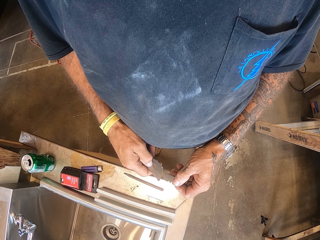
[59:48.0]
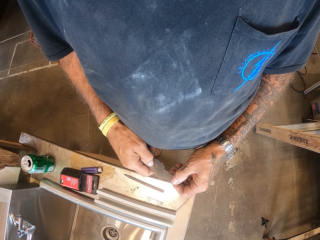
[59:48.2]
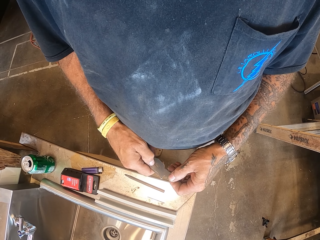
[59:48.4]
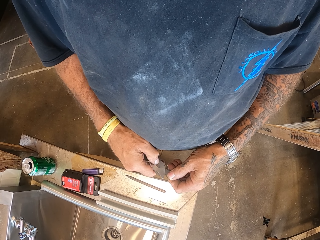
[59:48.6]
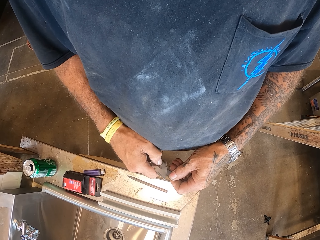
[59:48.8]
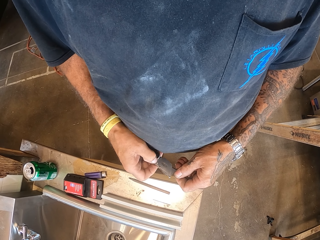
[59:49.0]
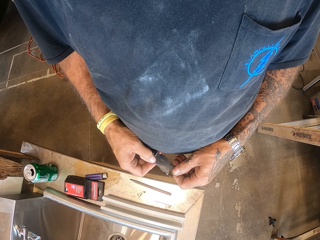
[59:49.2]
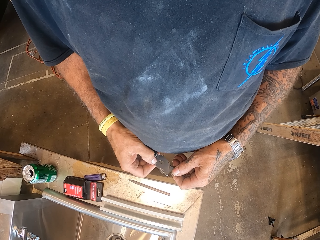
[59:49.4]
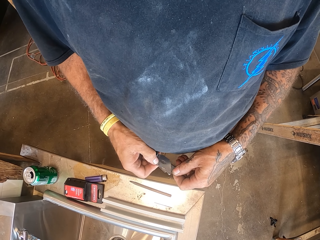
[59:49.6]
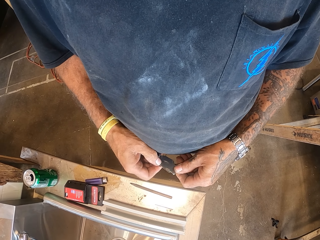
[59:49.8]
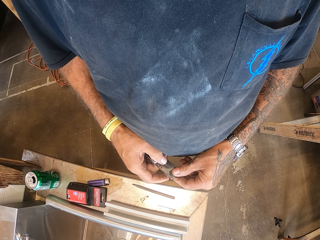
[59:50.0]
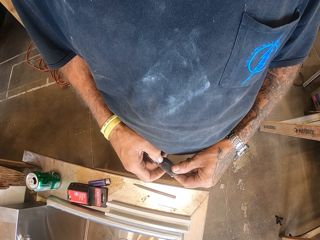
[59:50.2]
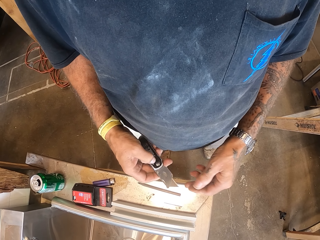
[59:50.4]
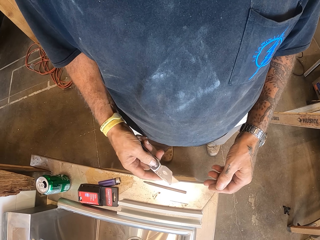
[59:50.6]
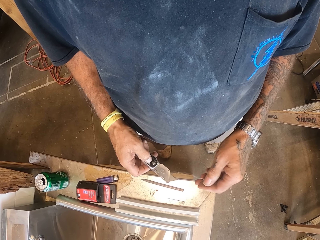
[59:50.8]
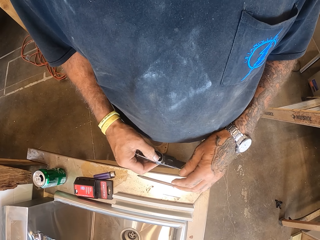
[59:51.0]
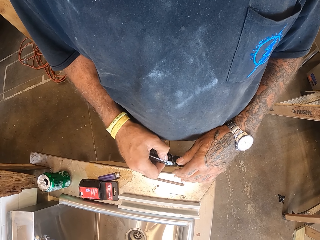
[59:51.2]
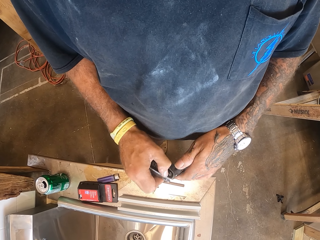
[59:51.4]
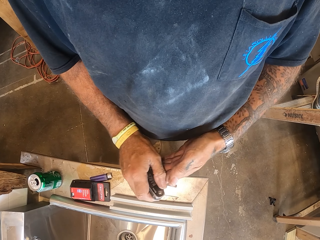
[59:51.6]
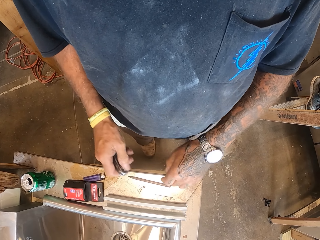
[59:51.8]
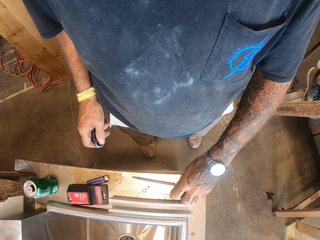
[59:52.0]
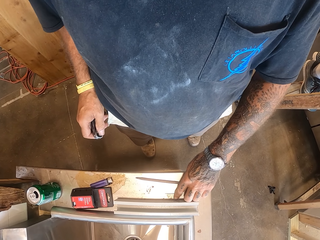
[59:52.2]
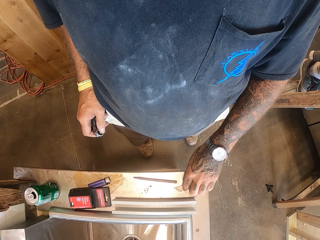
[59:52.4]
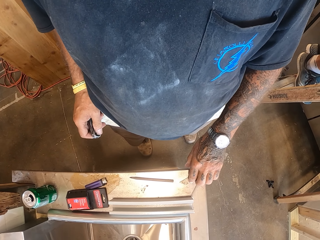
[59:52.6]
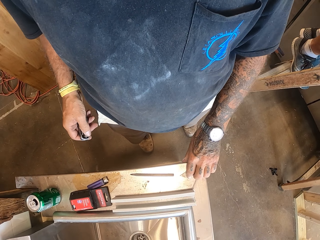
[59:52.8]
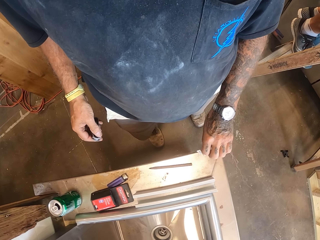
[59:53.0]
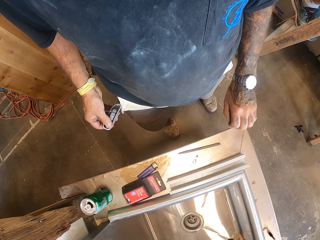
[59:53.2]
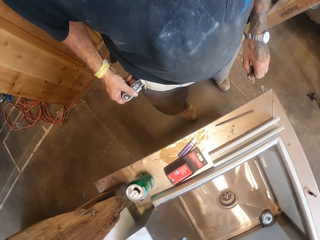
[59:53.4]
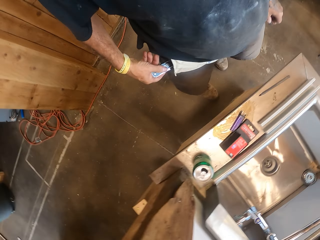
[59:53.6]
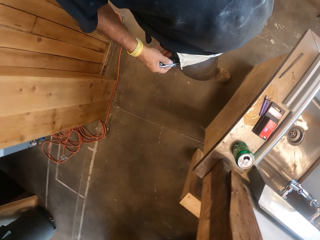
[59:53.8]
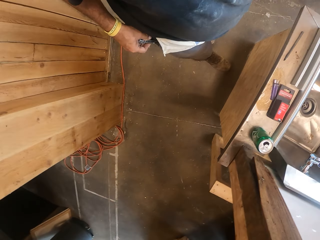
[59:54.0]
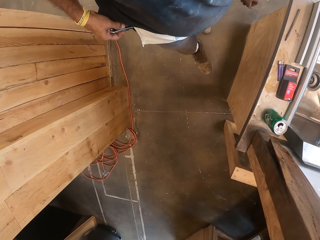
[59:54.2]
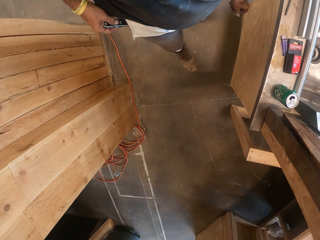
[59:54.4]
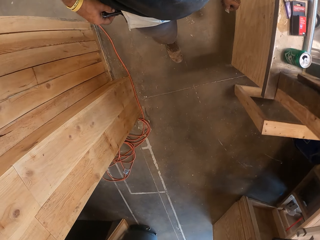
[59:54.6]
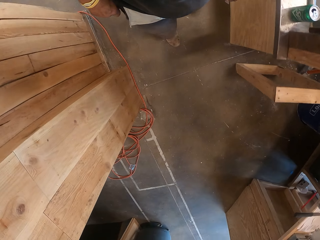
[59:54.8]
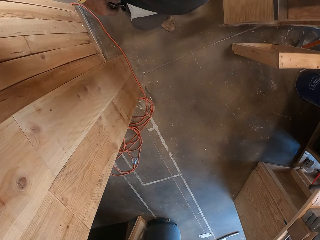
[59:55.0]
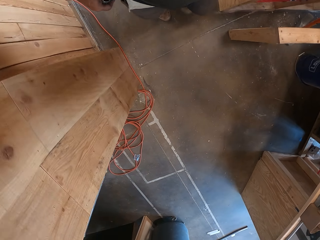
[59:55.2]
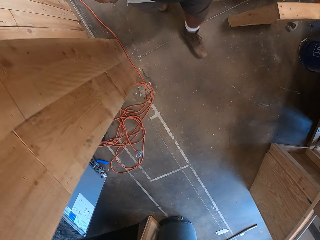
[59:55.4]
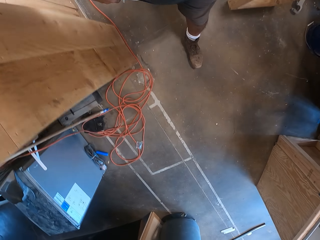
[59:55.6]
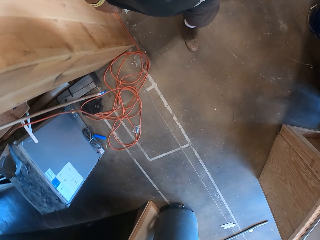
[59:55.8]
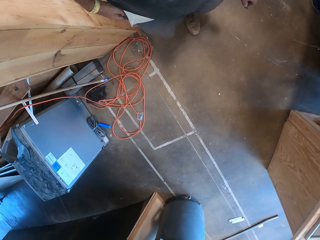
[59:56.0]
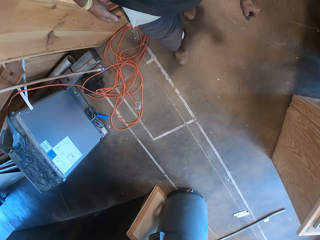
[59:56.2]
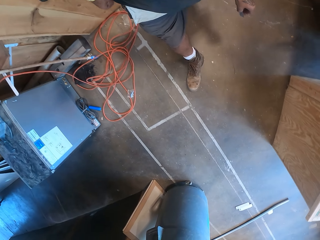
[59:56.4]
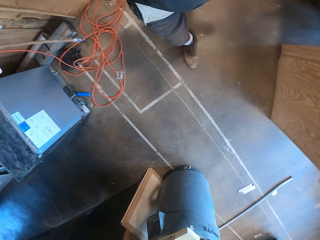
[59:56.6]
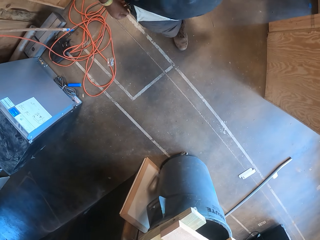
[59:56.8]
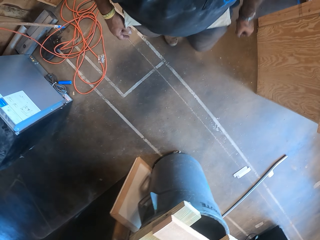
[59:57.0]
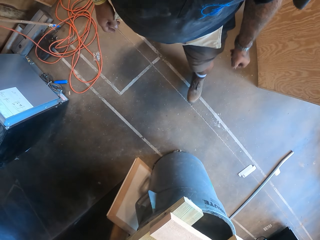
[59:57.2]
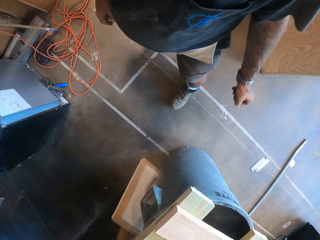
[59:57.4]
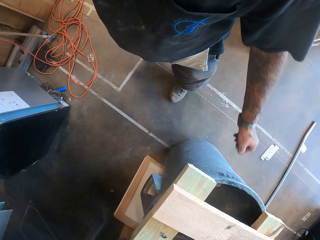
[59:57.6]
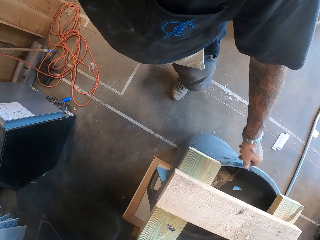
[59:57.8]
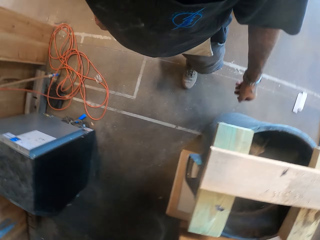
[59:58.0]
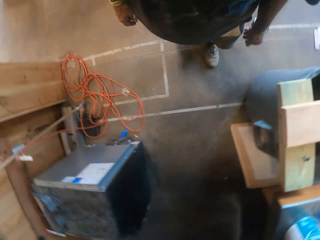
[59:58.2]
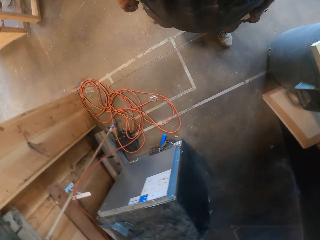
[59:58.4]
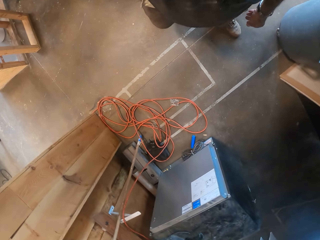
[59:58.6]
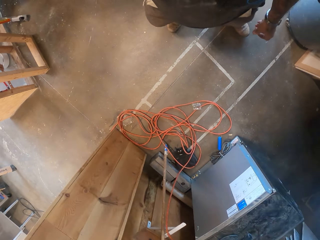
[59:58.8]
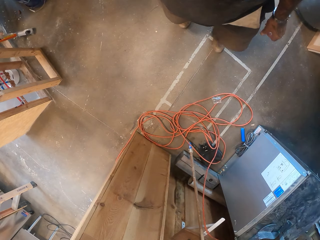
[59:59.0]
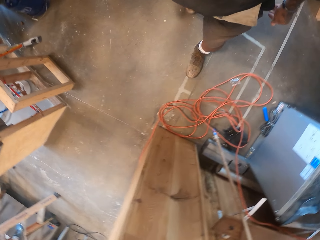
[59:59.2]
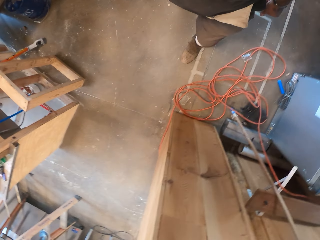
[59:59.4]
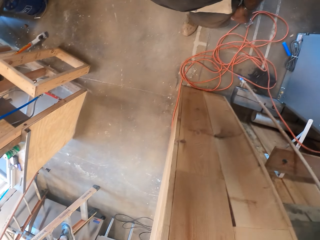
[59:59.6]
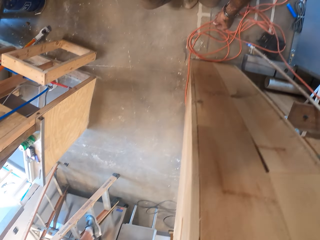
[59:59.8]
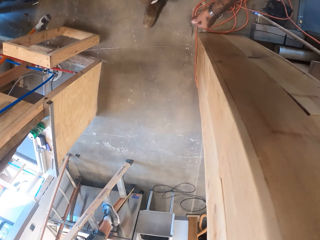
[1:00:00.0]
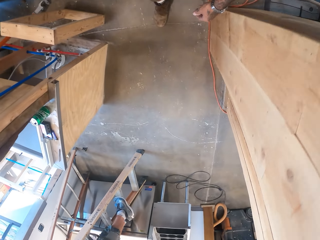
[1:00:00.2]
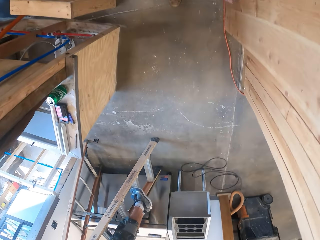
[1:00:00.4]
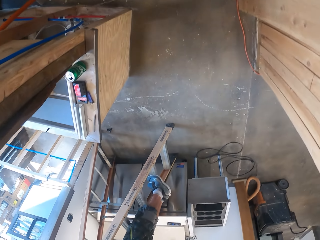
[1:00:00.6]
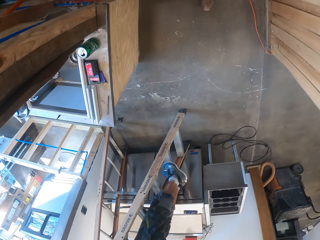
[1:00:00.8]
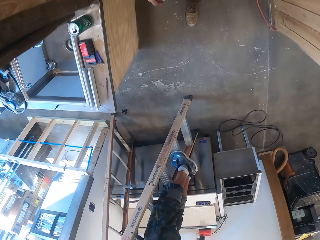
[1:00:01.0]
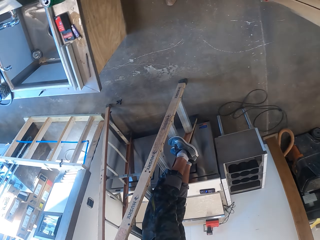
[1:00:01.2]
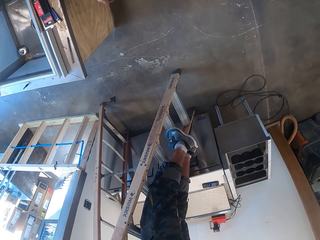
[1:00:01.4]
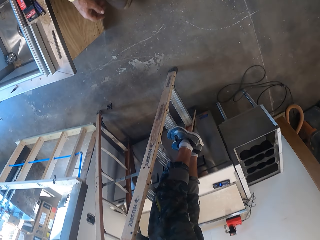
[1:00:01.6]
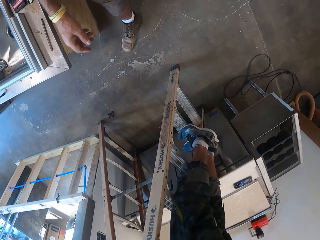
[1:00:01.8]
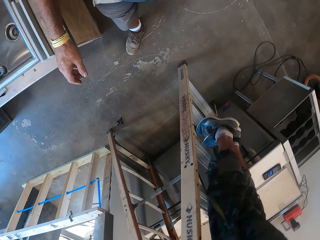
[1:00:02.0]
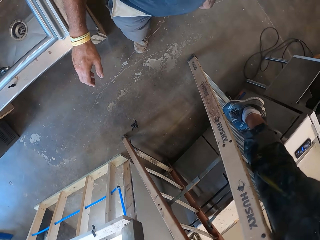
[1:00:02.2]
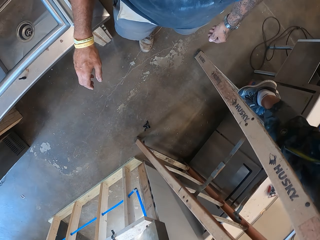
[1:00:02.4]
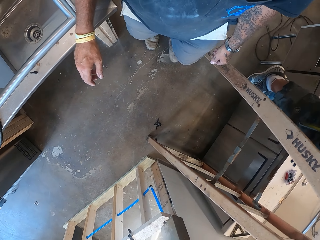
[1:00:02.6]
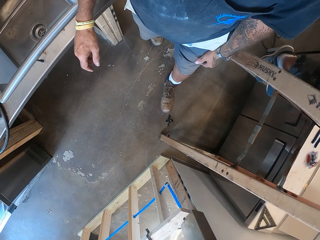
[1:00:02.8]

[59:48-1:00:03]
The camera wearer puts the blade in the utility knife. They fold the utility knife. They pick up the blade. They turn around. They walk in the workshop or garage. They drop the blade in the adaptor. They turn around. They walk in the garage.

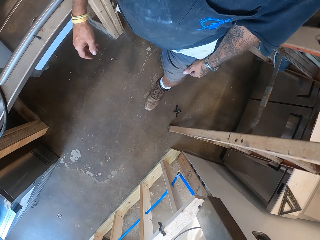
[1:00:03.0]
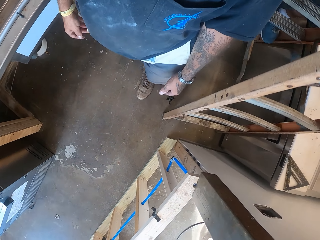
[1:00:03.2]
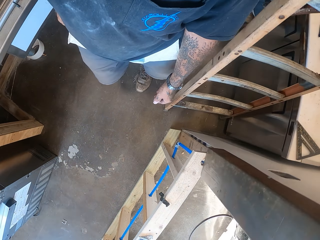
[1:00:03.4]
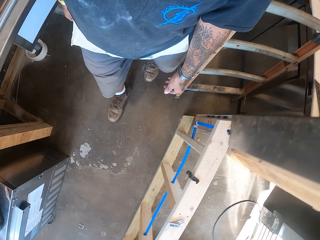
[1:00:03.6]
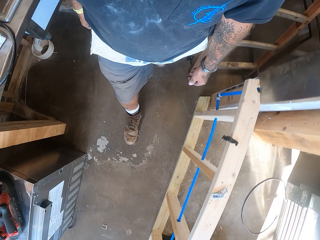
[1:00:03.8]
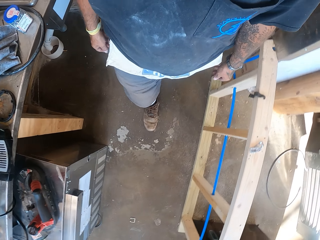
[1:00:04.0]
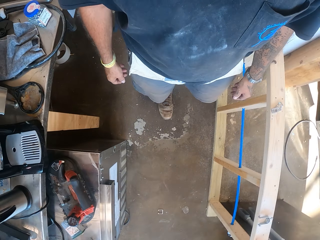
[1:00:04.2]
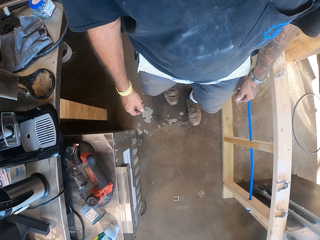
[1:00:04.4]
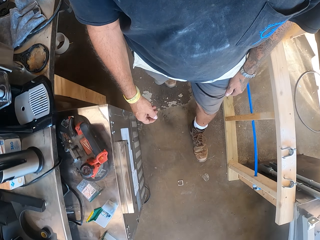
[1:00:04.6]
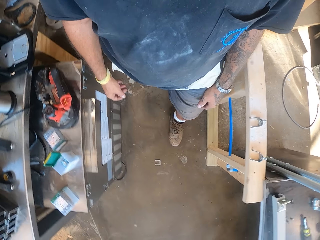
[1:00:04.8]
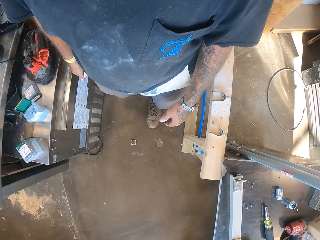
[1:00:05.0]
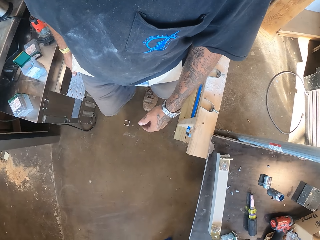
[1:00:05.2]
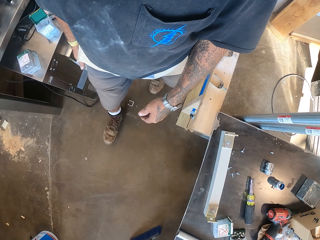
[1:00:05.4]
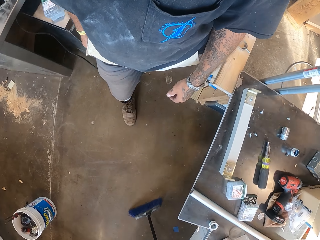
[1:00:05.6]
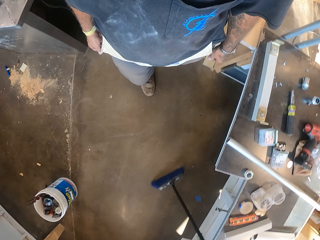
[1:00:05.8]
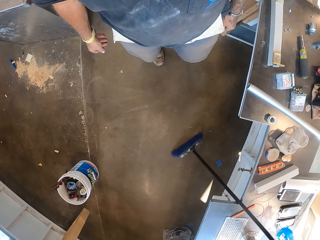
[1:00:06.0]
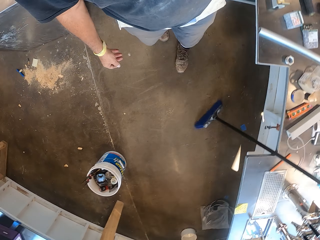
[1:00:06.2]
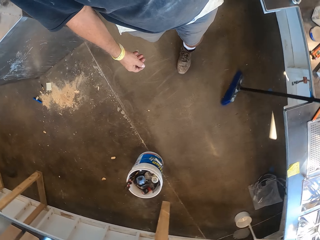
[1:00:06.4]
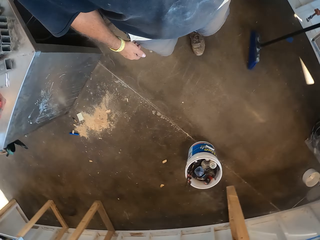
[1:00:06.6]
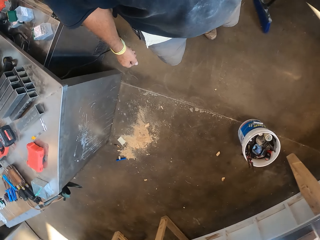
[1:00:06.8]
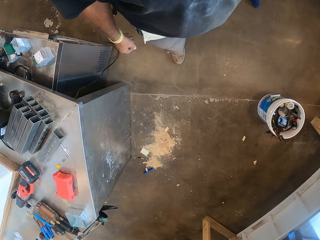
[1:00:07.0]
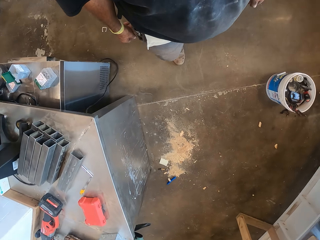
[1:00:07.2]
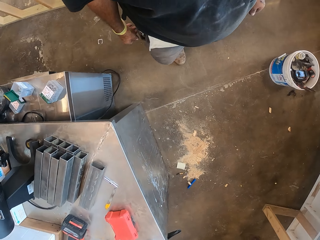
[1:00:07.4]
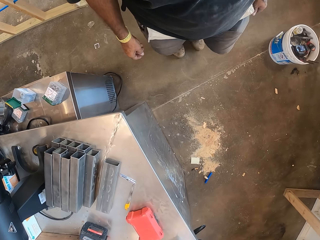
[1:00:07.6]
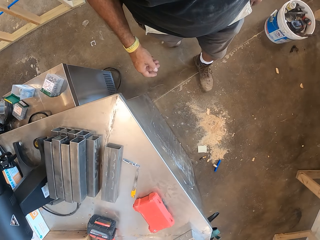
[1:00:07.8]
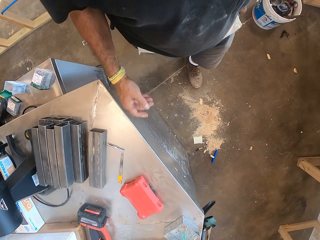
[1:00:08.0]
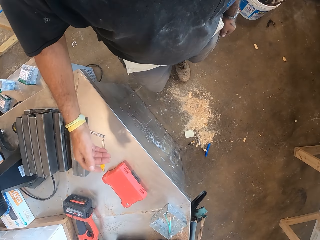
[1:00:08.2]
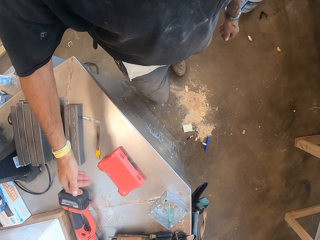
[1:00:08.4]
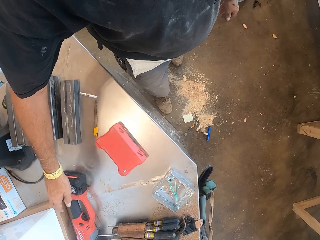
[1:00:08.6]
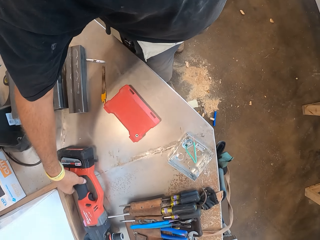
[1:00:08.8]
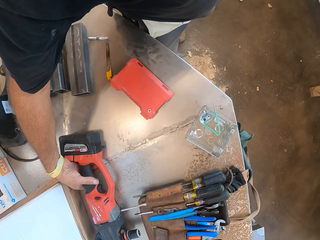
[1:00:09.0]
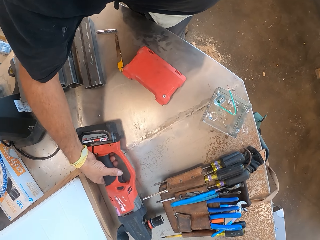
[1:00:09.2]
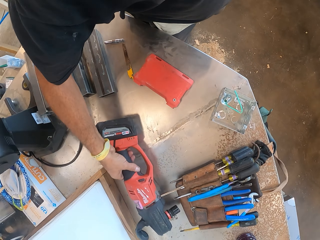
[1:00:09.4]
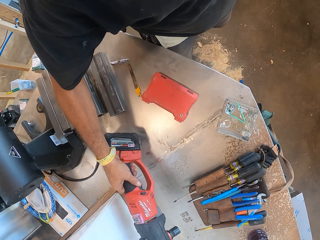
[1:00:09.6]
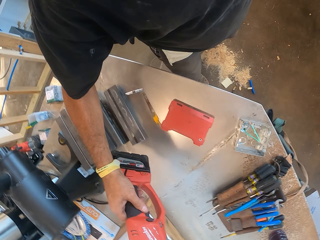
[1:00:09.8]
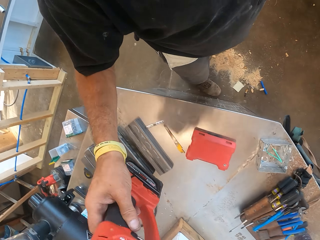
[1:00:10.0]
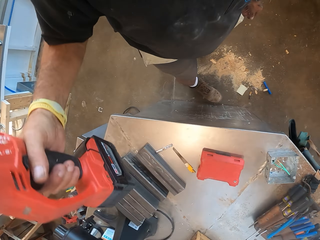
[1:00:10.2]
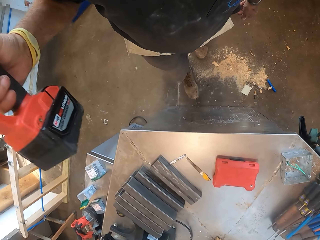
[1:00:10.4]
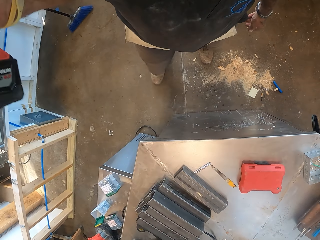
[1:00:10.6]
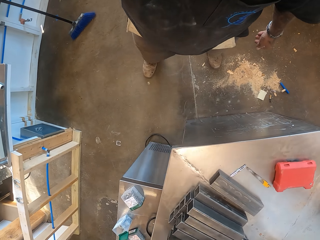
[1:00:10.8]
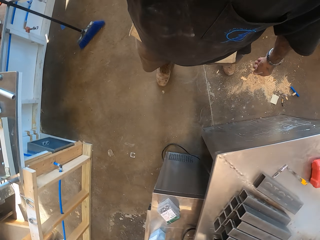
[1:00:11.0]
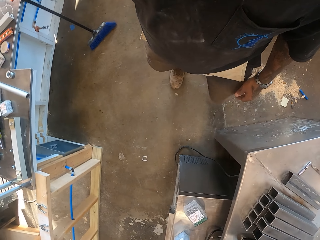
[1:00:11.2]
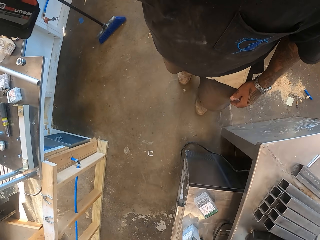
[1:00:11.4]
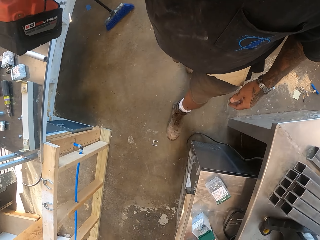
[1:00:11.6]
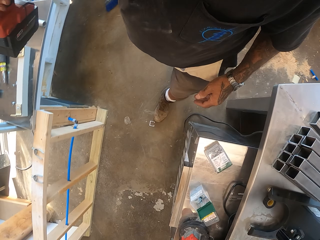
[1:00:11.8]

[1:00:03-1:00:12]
The camera wearer walks in the workshop. They turn around. They pick up the nail gun or grinders.
